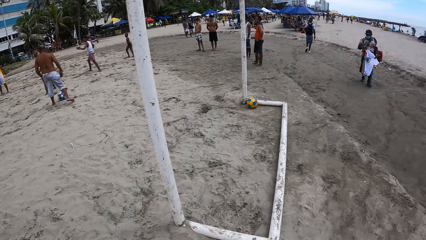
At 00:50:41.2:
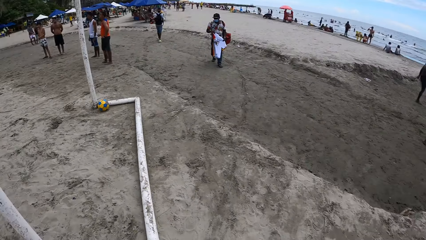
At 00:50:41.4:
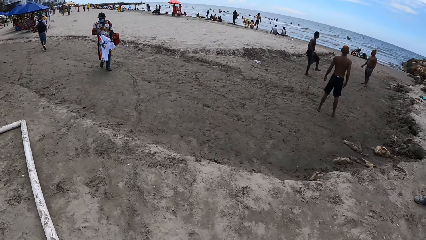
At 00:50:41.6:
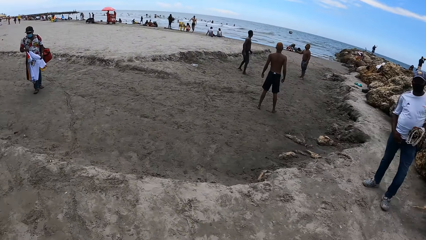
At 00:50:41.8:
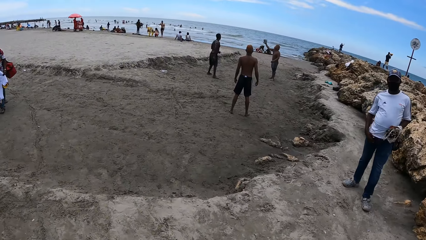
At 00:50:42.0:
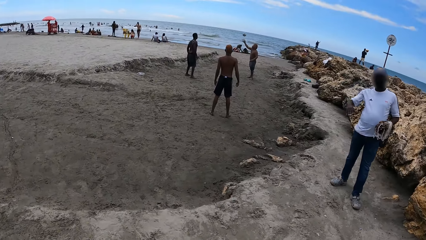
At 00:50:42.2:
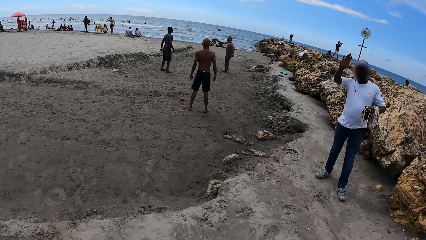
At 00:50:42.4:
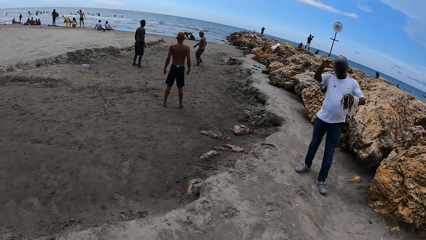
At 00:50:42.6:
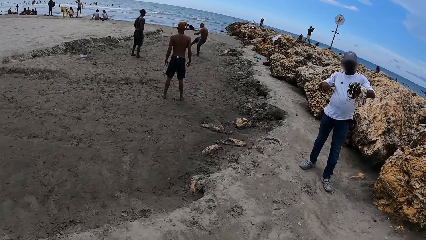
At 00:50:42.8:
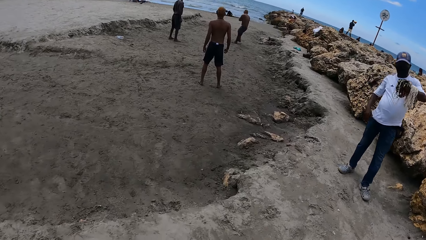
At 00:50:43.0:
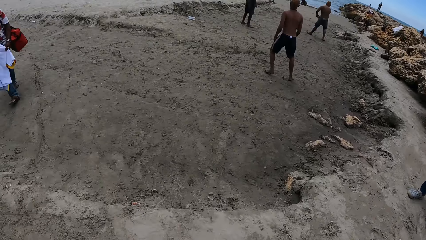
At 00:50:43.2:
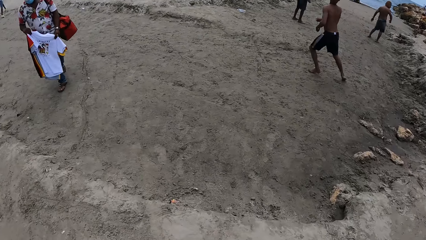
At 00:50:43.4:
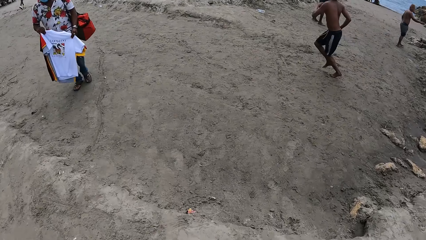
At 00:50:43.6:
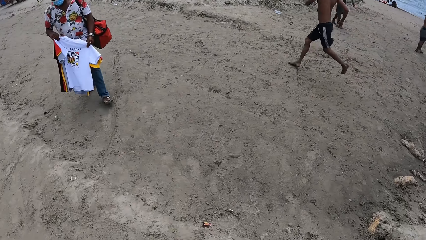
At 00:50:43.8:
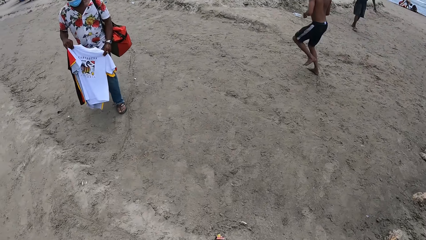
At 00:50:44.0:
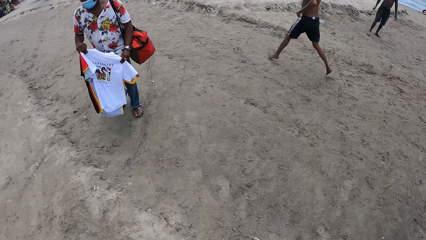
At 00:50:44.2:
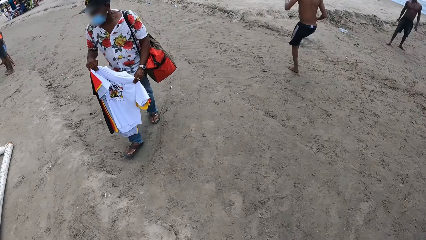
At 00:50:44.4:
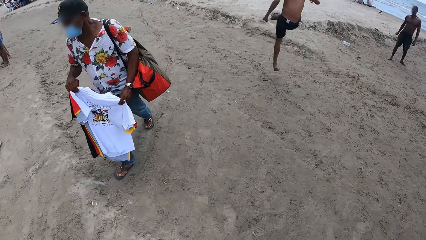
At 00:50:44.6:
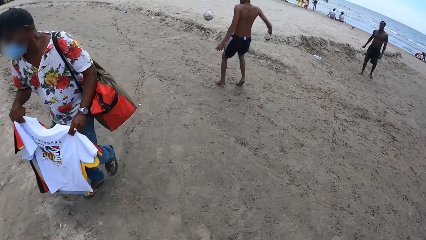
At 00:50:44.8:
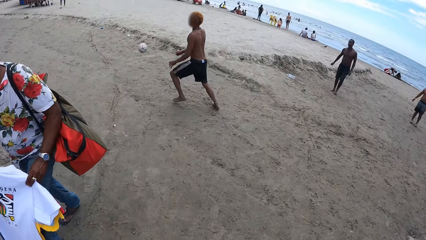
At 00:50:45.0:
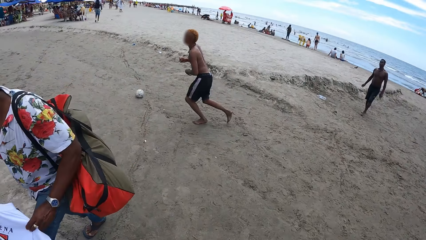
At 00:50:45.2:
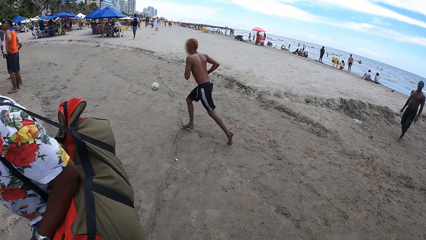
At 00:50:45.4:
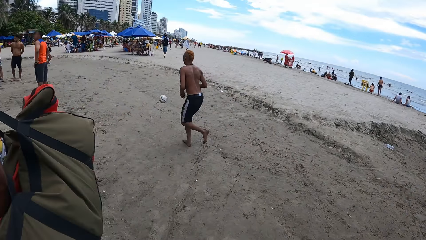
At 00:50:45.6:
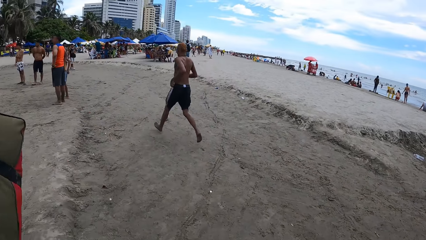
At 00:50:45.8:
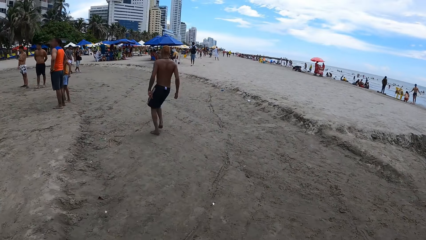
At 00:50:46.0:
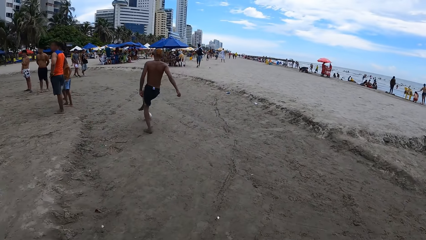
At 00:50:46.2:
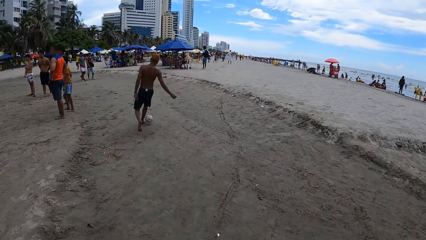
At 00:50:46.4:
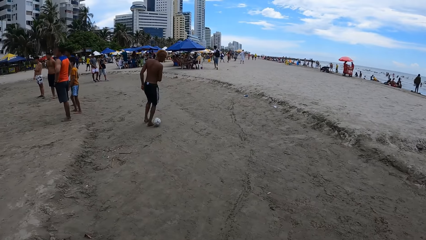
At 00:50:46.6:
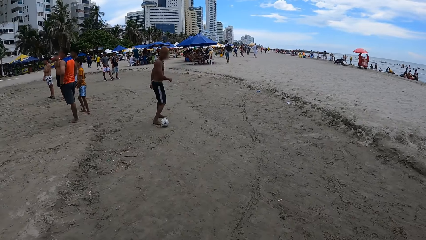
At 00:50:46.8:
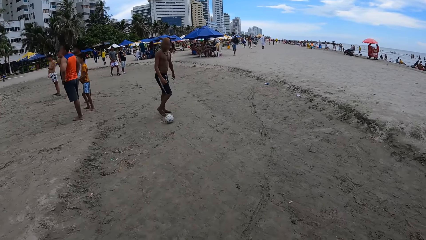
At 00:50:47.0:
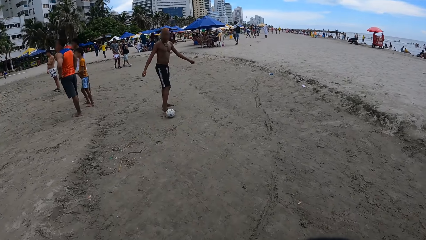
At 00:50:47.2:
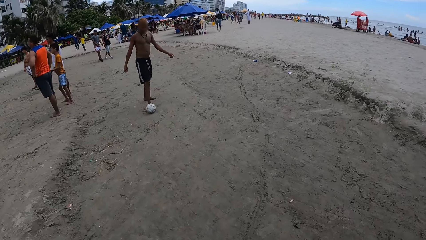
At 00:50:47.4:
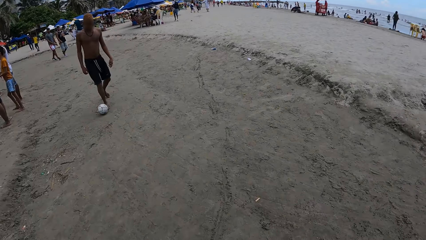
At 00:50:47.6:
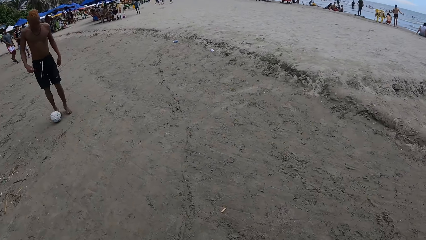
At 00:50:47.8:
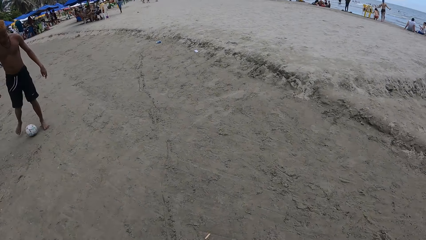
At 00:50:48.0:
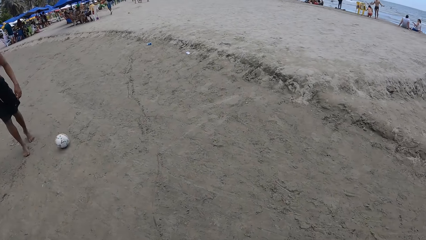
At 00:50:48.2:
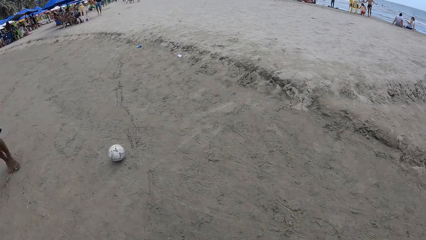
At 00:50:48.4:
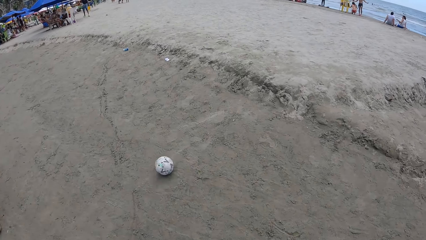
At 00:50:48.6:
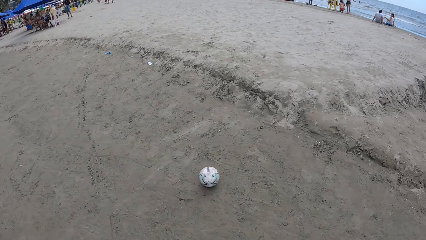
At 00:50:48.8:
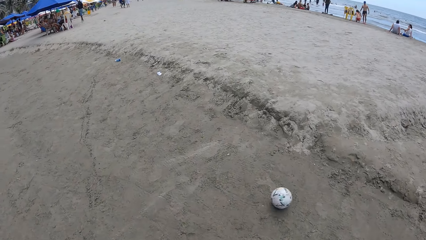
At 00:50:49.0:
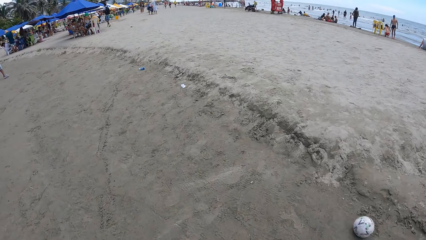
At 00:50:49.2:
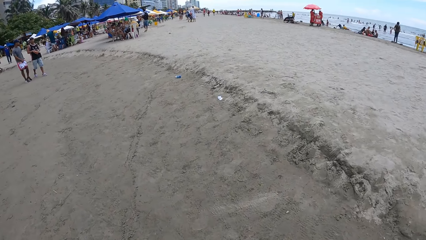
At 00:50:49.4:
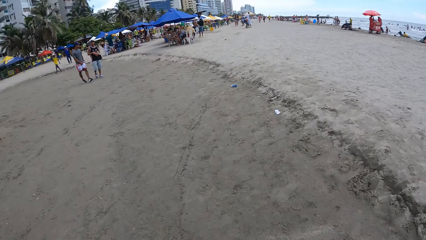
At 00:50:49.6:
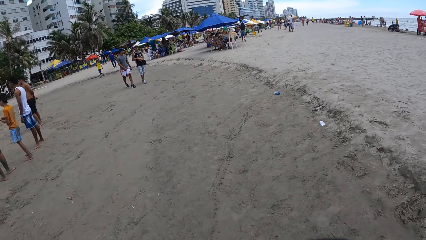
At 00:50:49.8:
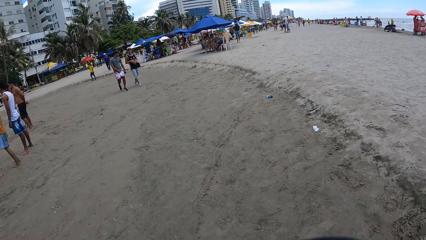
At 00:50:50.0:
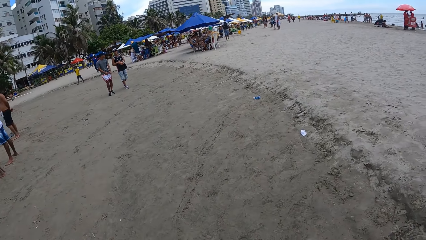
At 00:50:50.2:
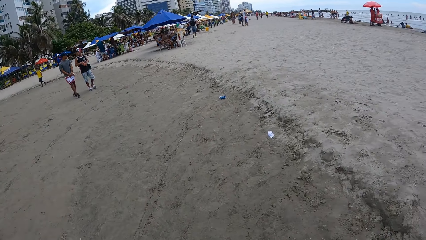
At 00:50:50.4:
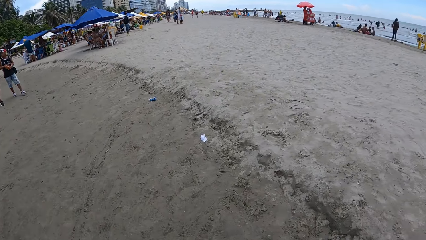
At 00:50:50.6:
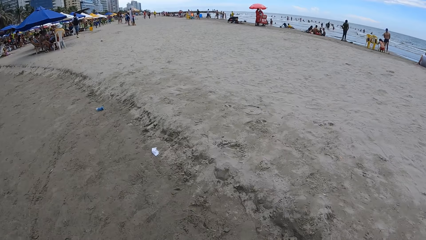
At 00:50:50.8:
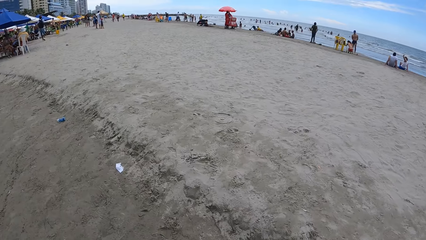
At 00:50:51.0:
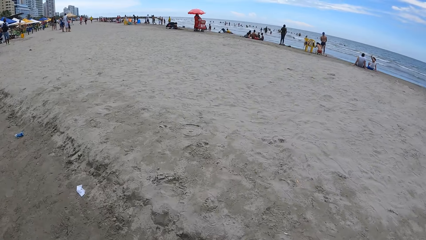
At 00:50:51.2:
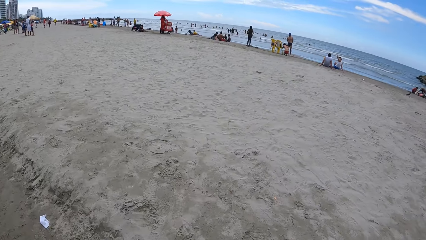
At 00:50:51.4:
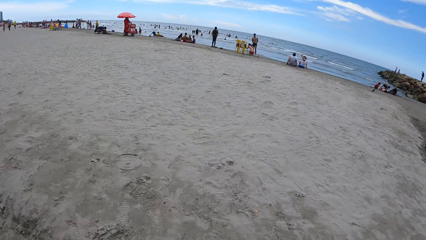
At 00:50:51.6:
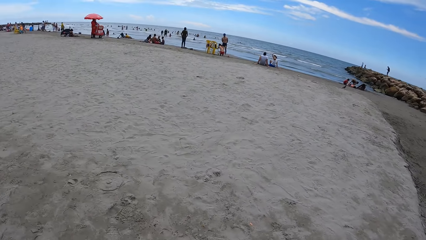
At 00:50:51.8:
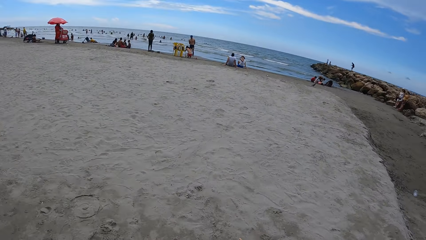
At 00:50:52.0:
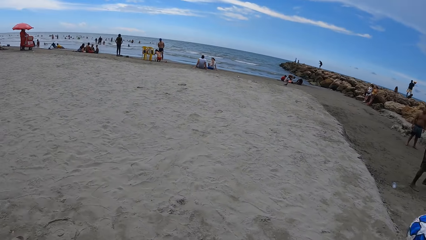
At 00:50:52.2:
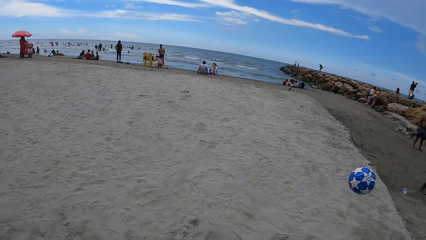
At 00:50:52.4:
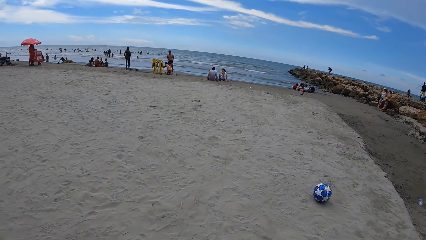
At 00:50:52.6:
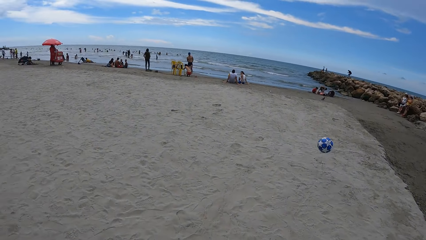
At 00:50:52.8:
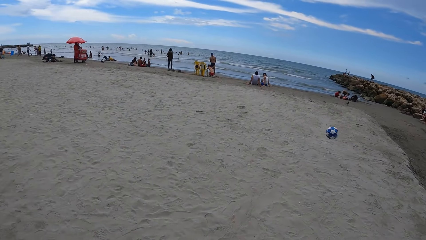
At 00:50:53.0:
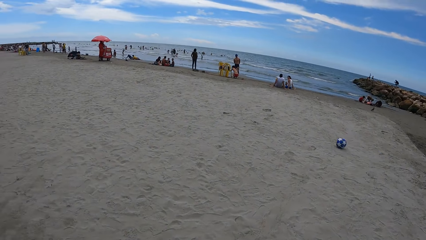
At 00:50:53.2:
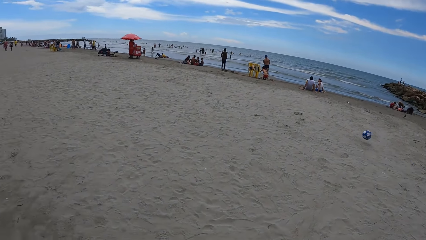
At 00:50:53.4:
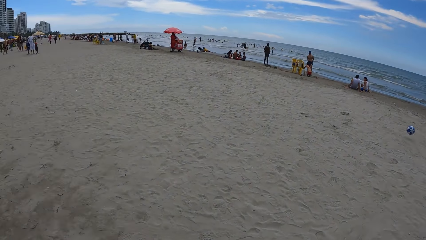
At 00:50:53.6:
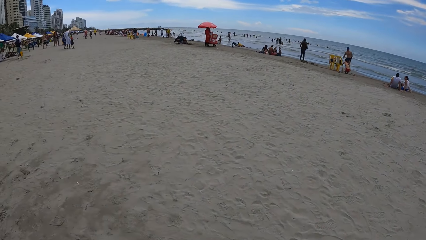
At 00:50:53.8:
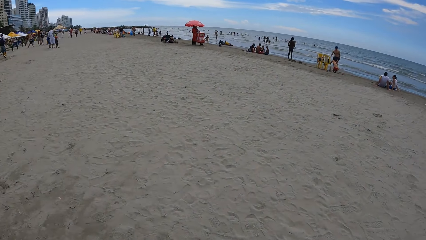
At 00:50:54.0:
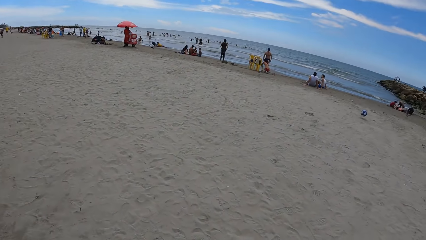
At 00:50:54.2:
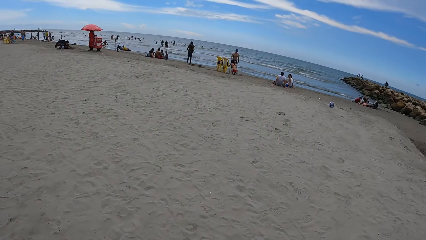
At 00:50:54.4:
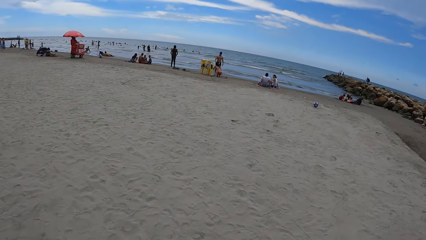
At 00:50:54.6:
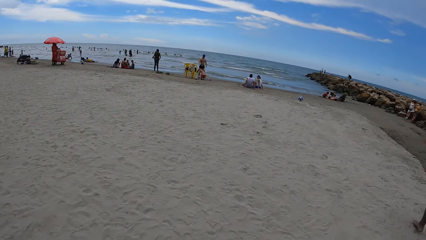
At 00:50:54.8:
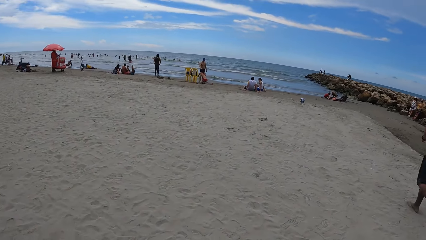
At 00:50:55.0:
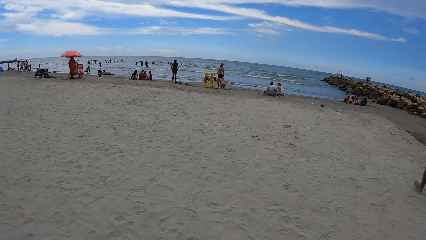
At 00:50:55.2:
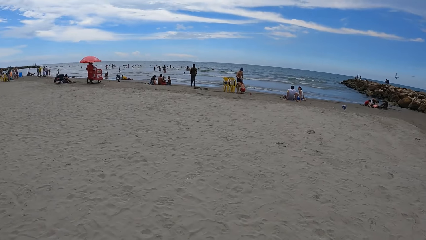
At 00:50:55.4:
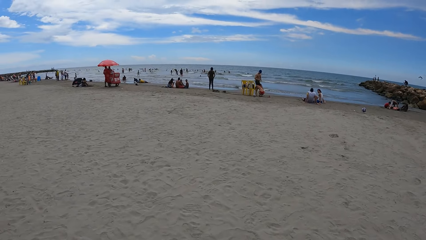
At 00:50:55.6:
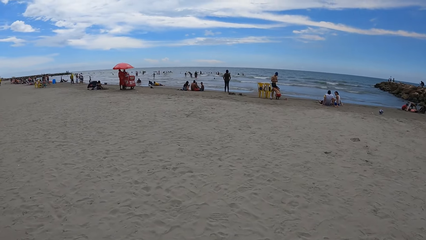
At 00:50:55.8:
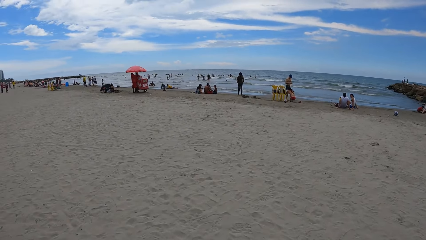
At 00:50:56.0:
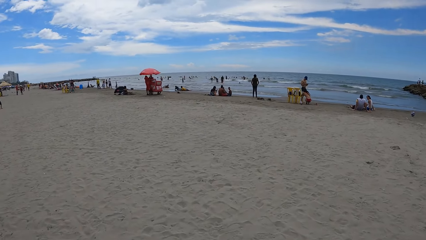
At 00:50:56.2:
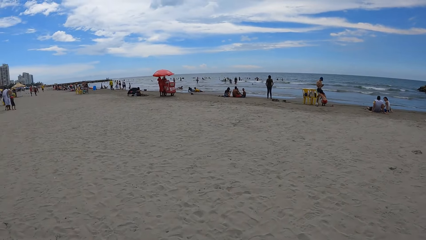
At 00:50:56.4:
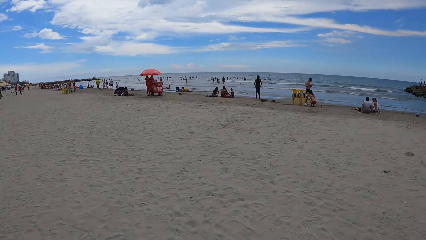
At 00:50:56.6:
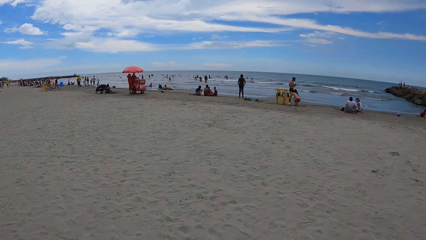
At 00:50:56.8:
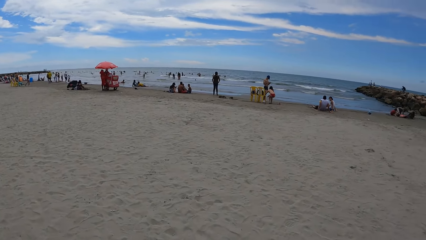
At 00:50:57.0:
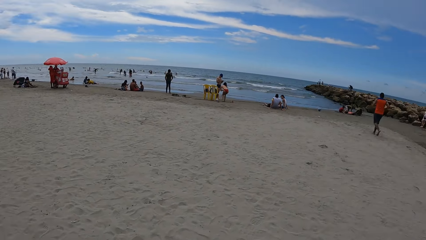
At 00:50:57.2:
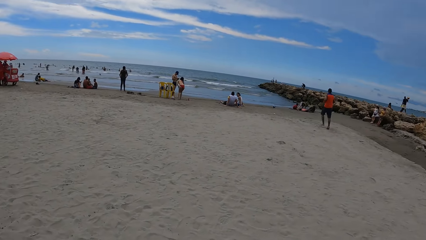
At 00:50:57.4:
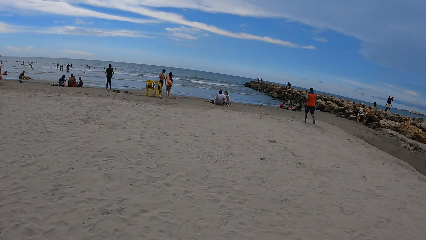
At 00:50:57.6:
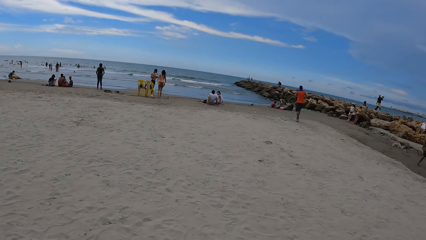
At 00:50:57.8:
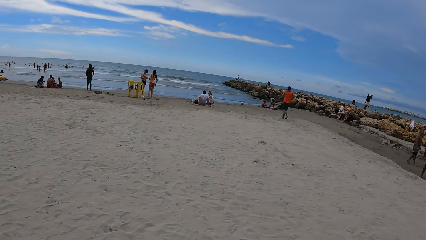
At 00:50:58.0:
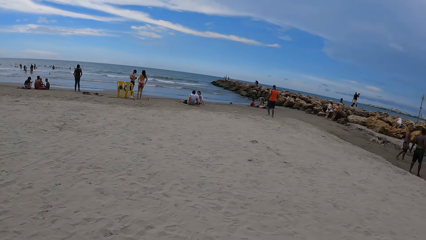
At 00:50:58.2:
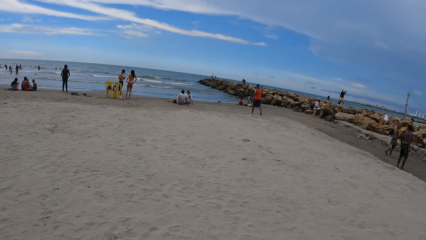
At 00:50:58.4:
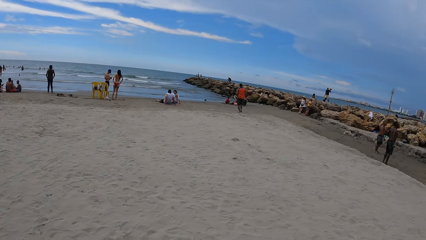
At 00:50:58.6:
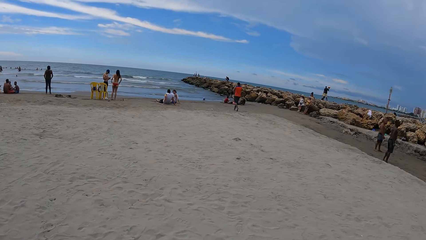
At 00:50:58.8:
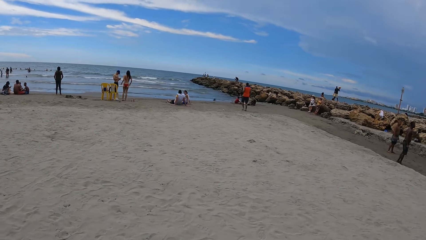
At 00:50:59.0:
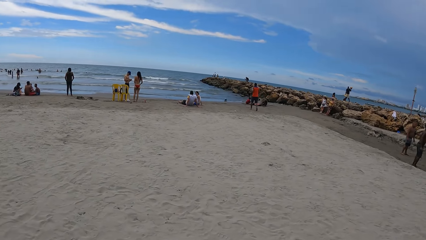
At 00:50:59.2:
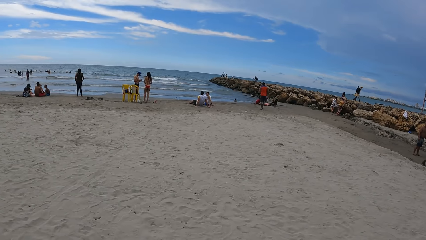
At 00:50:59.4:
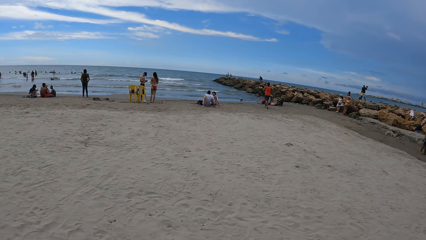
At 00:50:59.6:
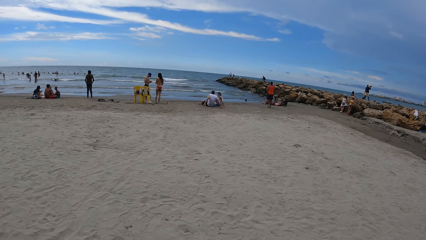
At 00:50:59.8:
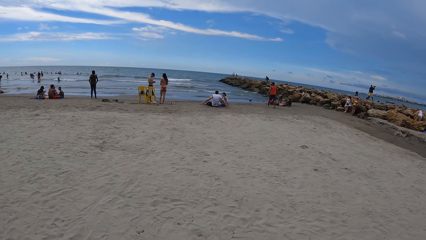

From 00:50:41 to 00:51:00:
The camera wearer walks ahead. A man waves at the camera wearer. The camera wearer looks around.
